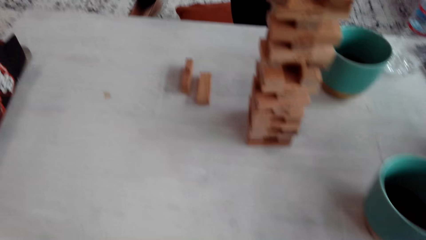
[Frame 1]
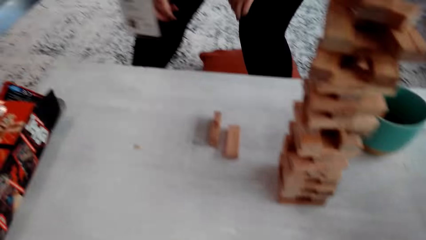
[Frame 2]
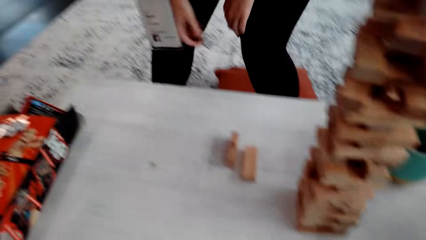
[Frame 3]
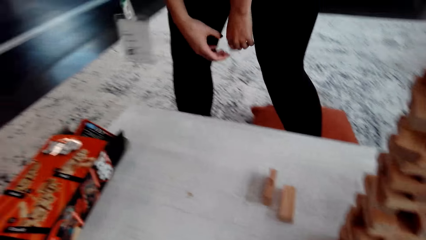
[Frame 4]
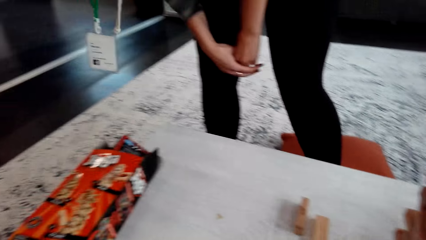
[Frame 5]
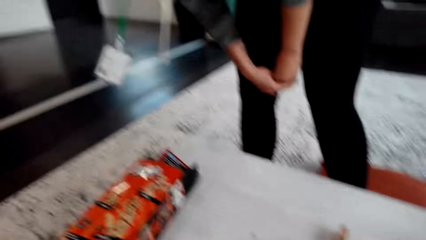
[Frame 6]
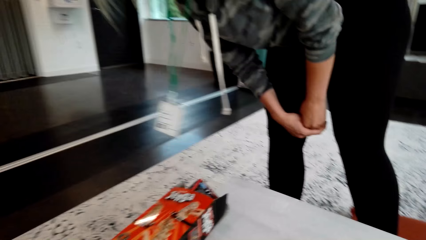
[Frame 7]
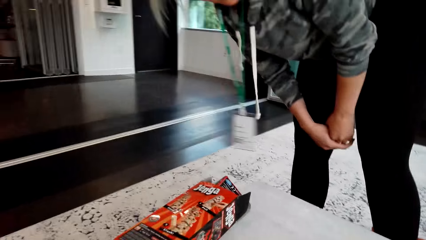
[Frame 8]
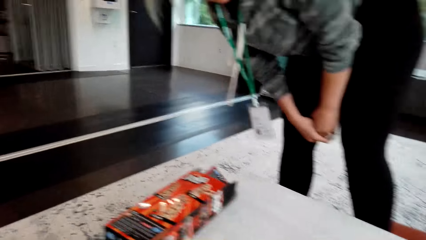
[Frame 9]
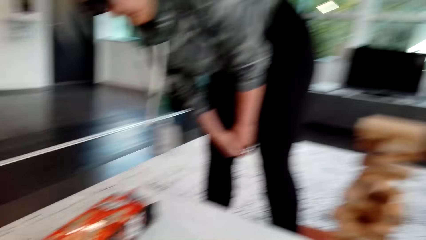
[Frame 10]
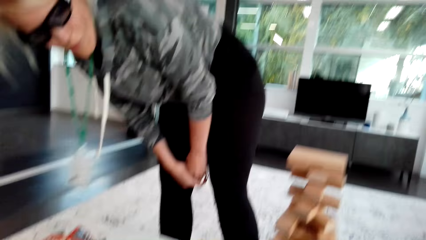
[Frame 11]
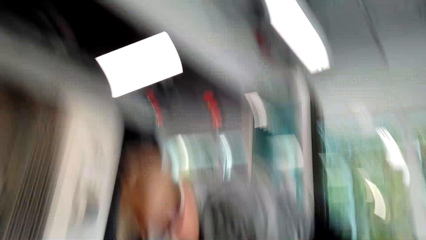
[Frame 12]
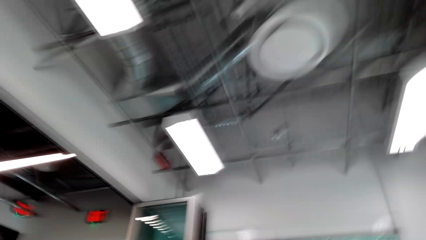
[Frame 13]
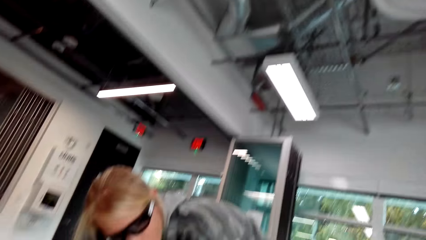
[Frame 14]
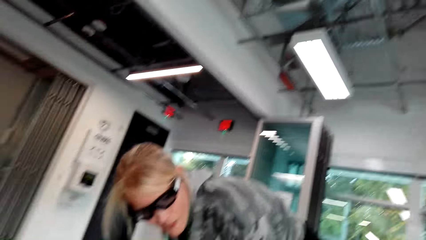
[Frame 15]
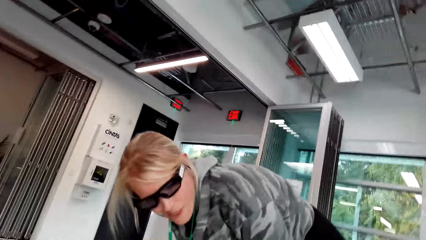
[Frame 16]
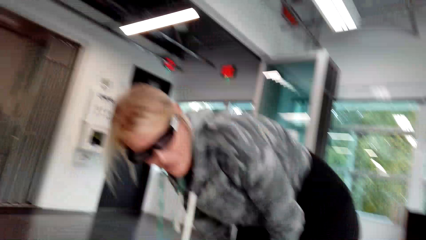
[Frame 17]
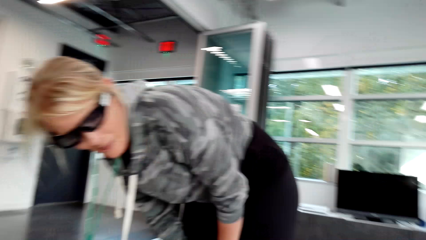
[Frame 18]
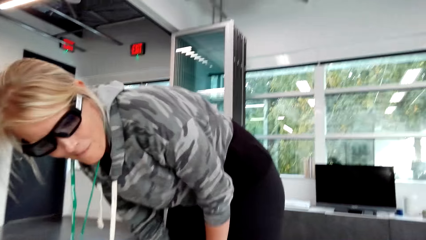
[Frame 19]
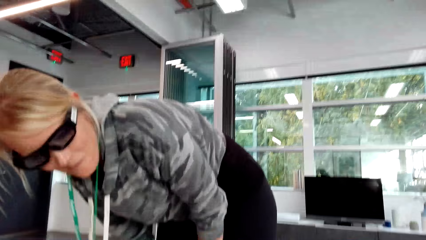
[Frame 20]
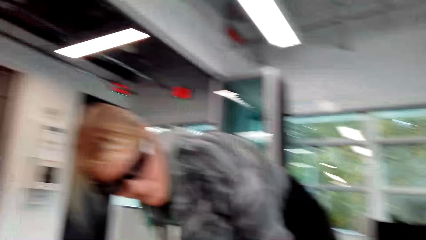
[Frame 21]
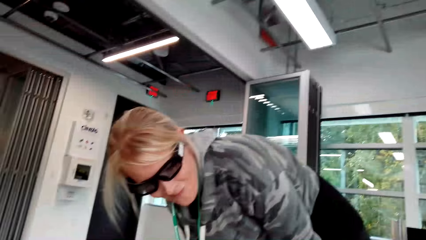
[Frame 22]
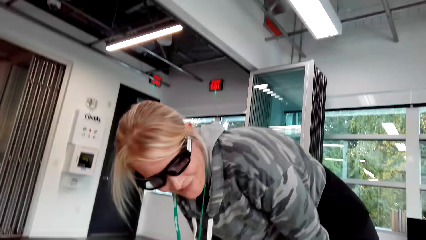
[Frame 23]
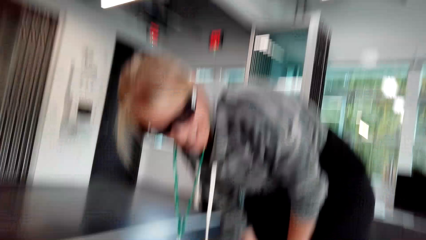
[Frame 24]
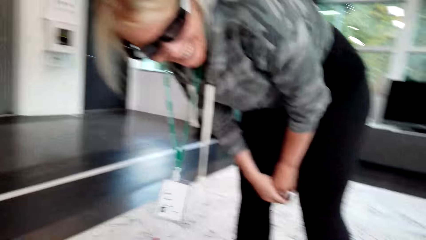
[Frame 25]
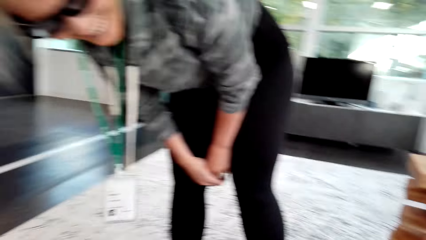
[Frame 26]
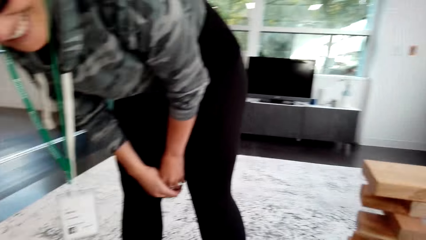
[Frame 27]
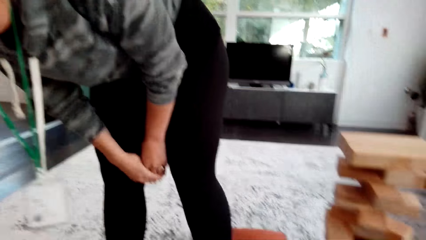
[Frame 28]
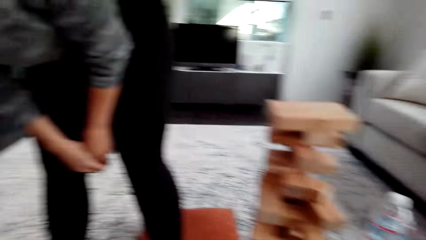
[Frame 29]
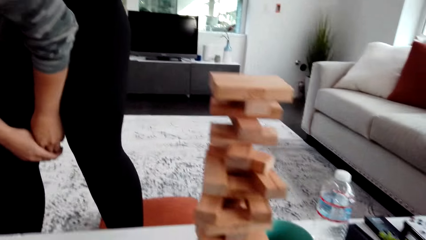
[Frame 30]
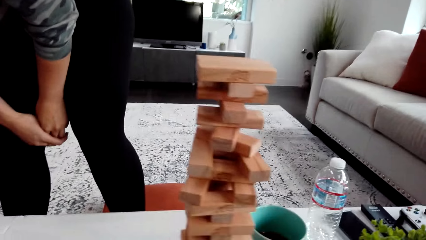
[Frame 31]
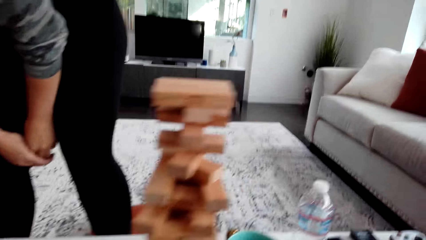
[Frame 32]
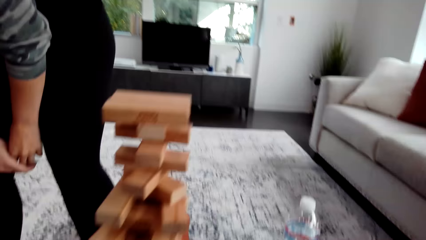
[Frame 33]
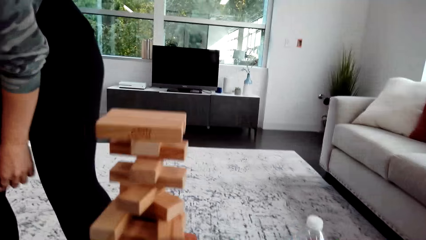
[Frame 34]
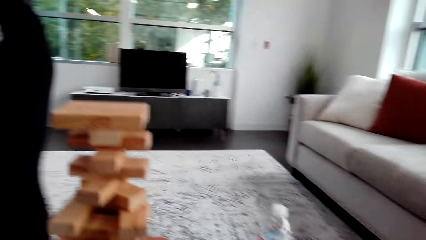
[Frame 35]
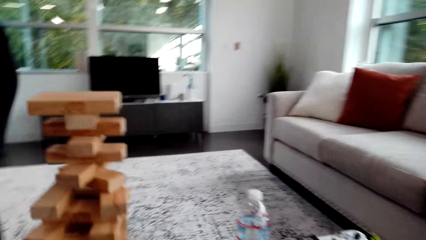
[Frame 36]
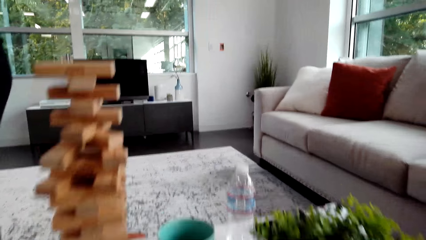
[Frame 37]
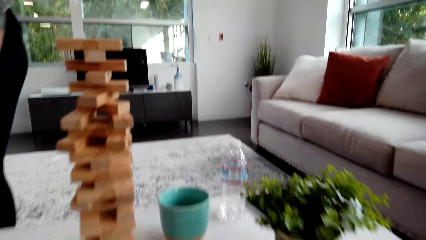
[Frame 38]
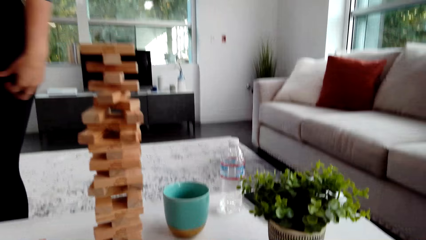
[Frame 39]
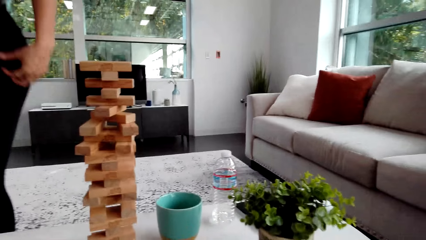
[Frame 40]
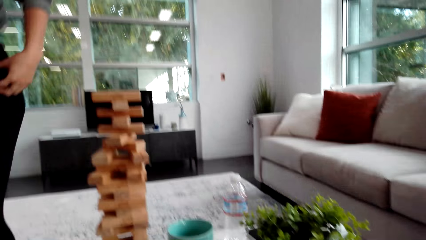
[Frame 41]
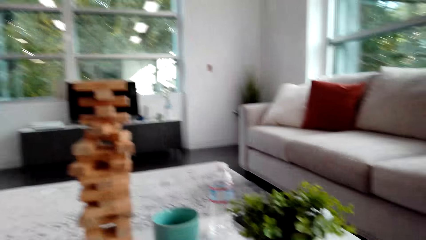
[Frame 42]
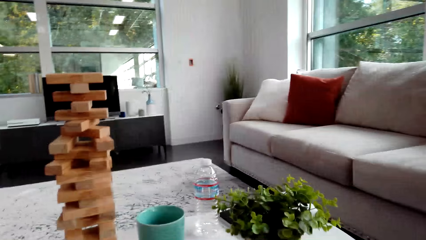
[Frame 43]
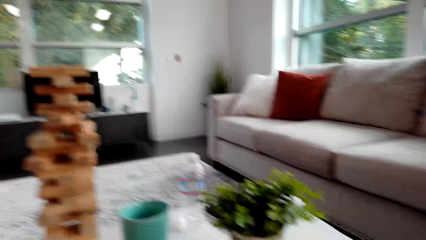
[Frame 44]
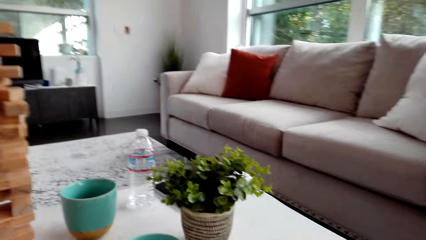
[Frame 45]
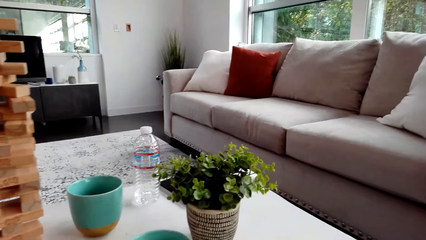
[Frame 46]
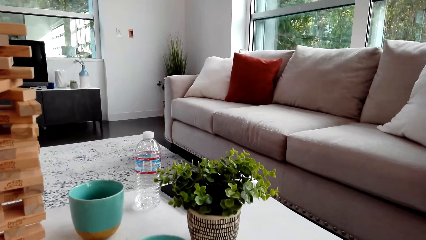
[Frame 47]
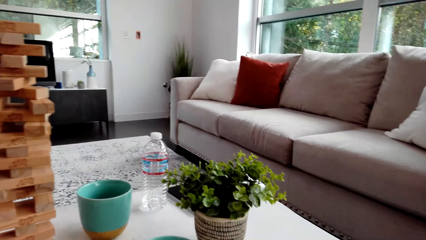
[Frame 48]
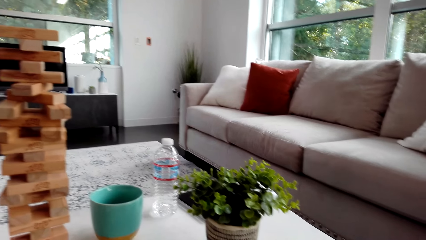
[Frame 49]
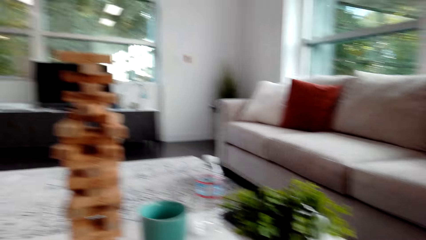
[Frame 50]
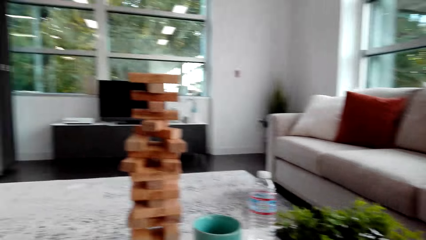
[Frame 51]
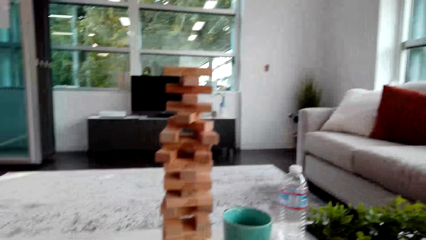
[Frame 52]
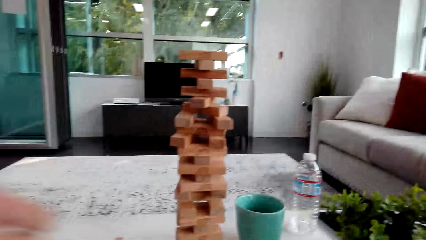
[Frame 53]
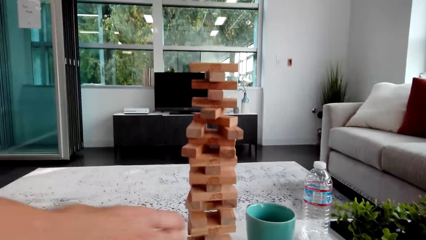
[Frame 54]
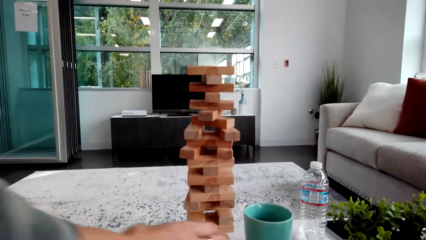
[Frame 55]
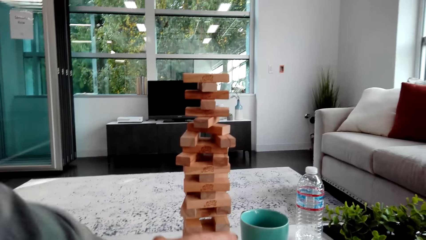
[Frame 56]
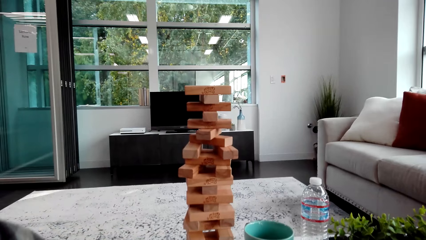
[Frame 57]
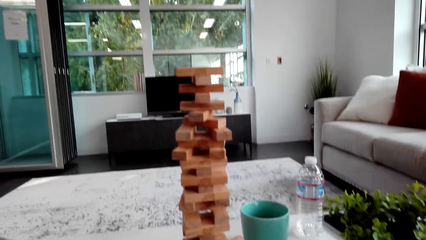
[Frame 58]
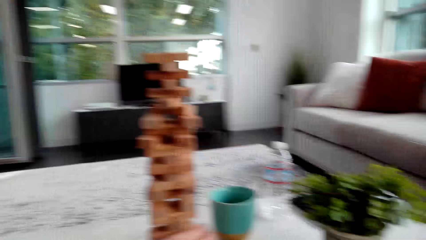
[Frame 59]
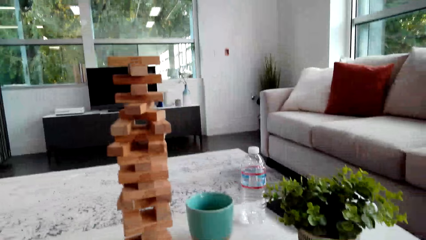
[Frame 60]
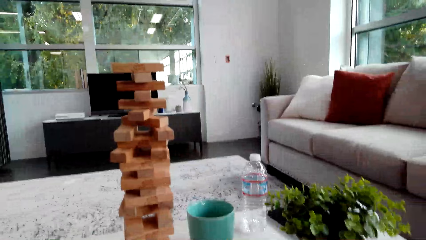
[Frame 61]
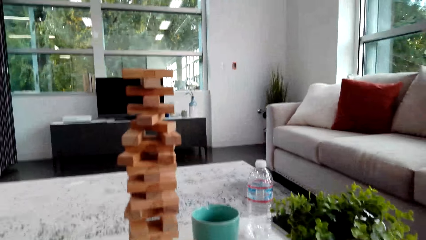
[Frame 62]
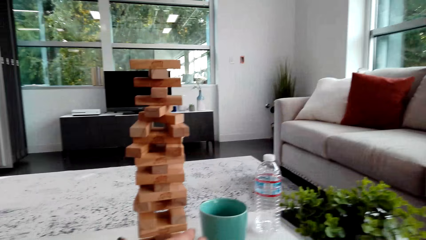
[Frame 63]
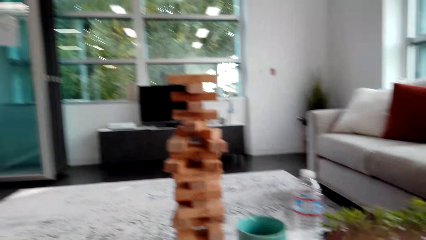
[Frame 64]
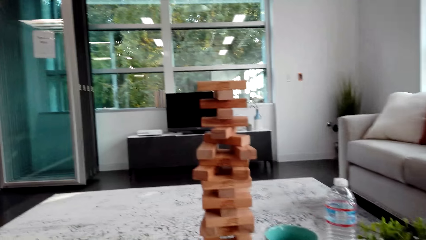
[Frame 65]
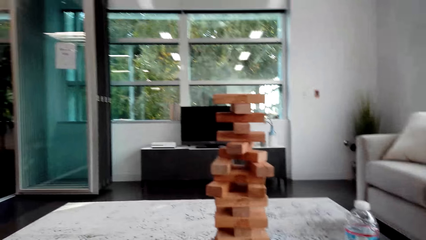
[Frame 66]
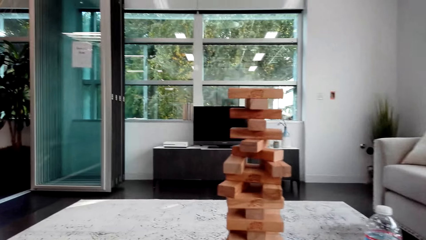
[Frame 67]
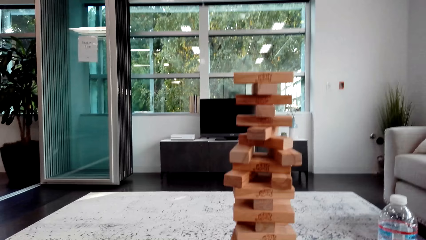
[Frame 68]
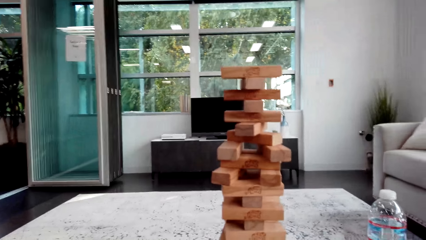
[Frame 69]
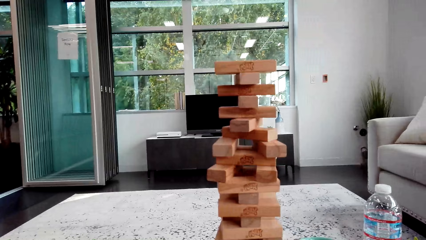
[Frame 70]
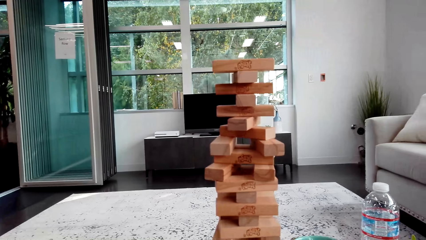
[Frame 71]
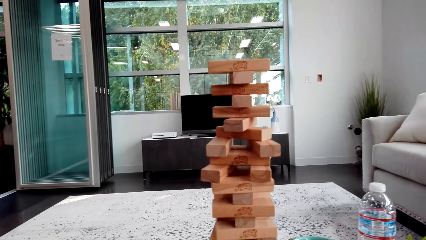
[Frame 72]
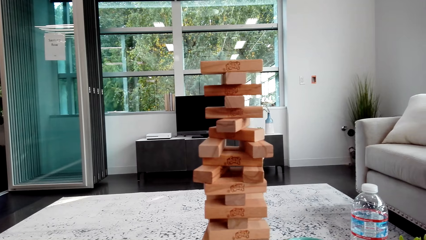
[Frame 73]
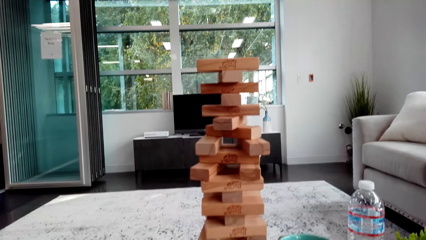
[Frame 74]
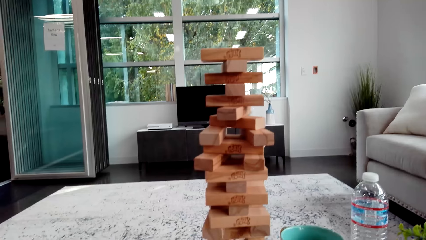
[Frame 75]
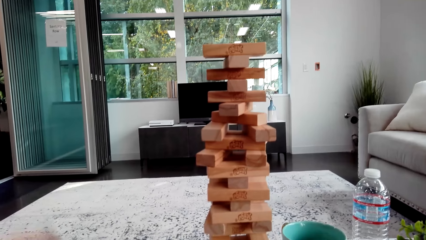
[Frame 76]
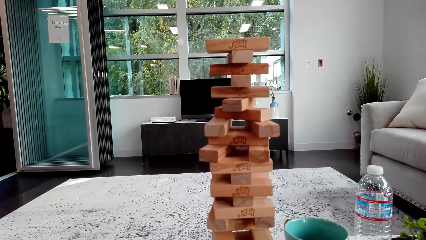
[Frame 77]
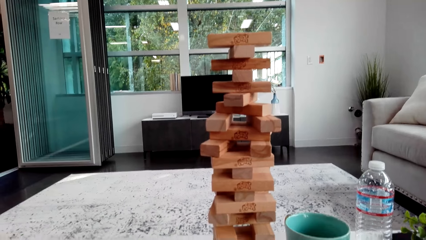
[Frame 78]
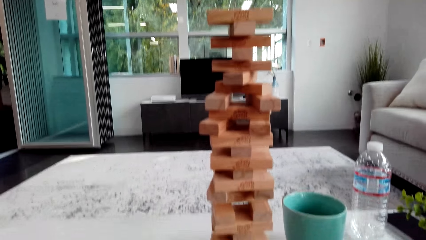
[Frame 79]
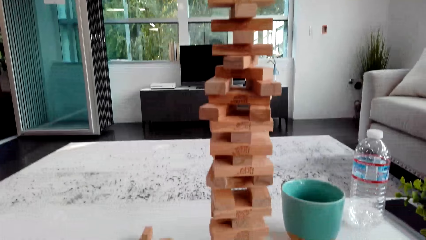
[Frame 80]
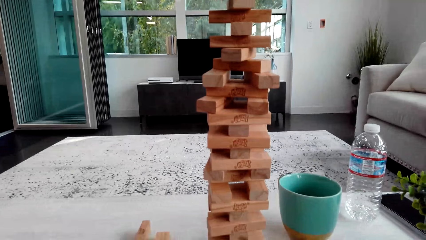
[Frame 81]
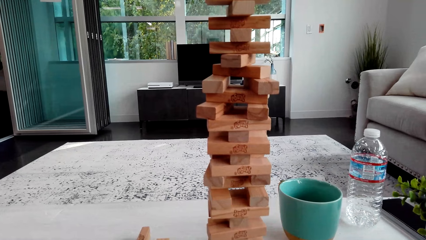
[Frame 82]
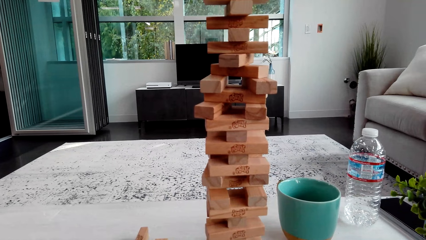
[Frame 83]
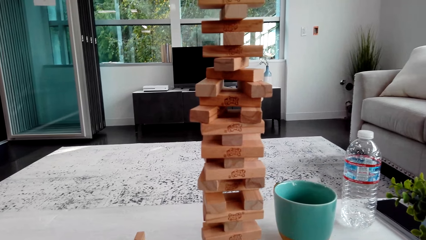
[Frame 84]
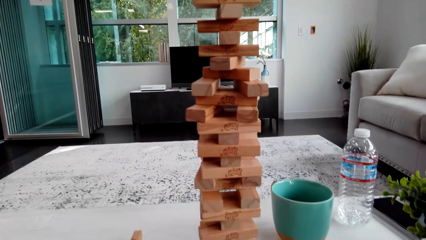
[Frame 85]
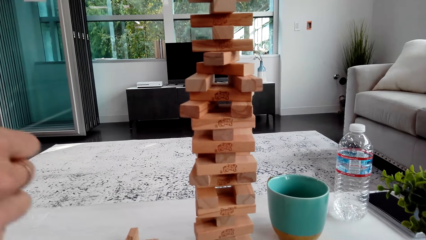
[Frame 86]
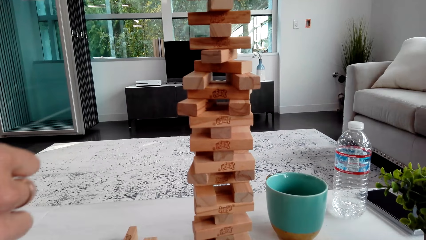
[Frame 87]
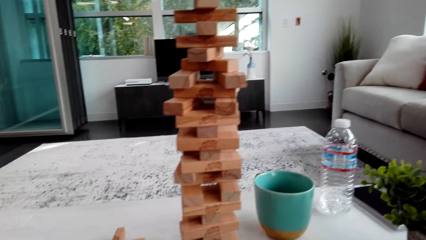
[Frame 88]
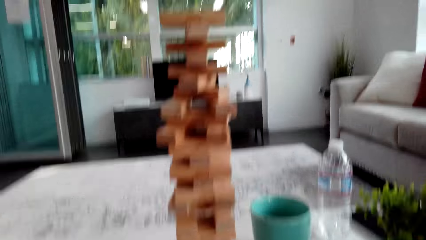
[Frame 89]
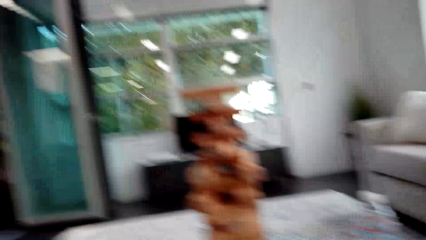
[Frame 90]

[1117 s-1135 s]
A woman bends and talks. The woman stands. The camera wearer looks around. The woman moves the hand and interacts with the camera wearer.
